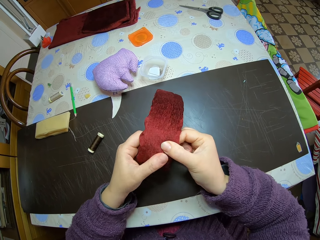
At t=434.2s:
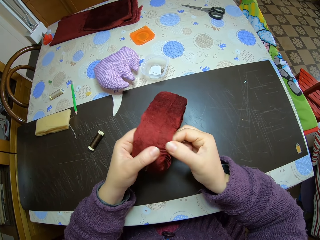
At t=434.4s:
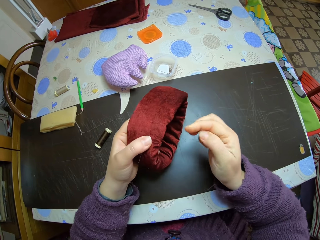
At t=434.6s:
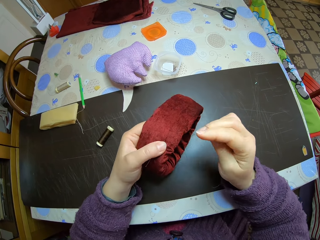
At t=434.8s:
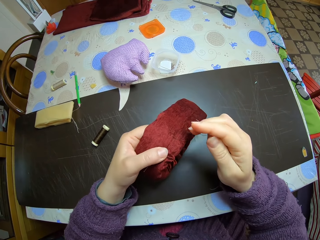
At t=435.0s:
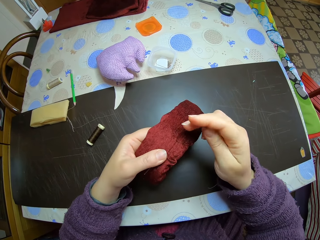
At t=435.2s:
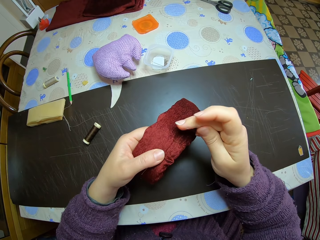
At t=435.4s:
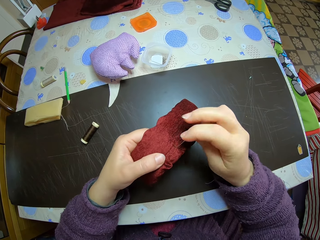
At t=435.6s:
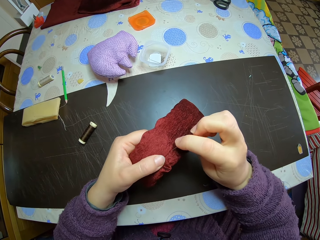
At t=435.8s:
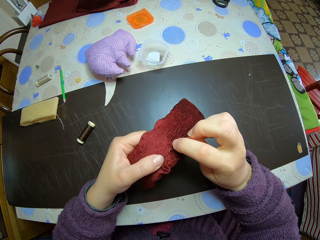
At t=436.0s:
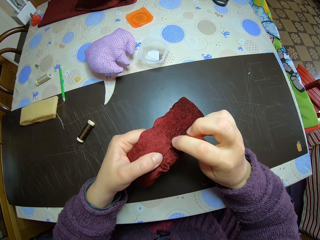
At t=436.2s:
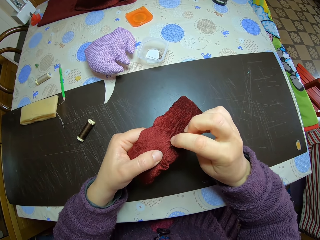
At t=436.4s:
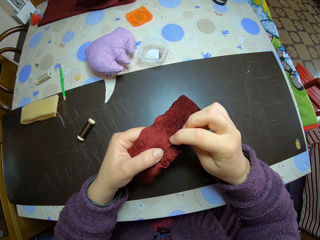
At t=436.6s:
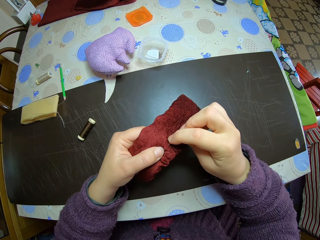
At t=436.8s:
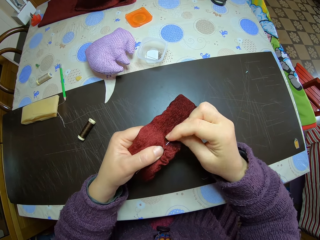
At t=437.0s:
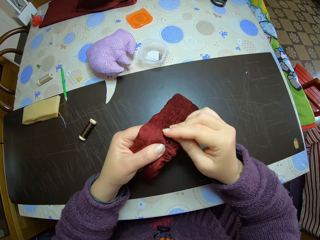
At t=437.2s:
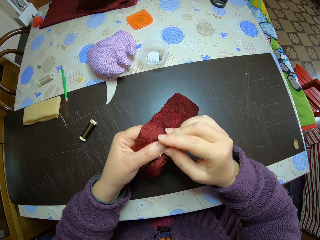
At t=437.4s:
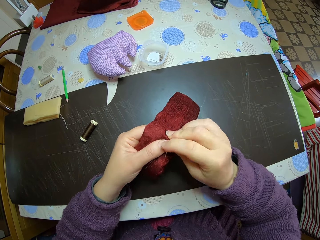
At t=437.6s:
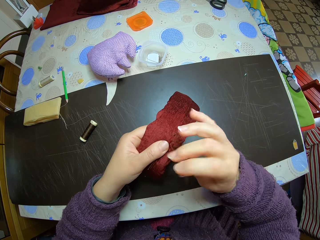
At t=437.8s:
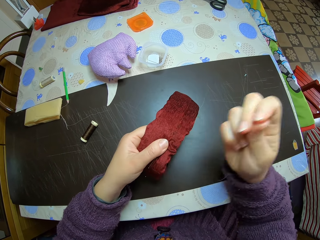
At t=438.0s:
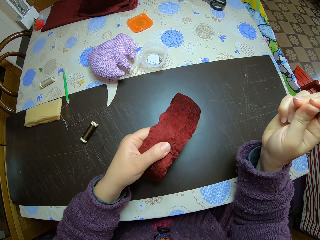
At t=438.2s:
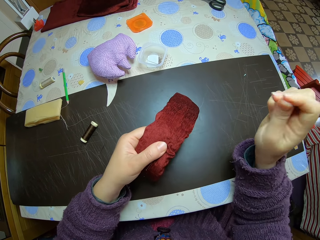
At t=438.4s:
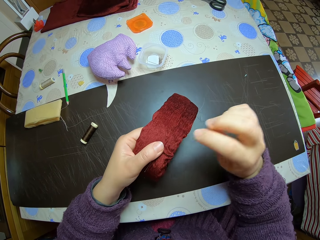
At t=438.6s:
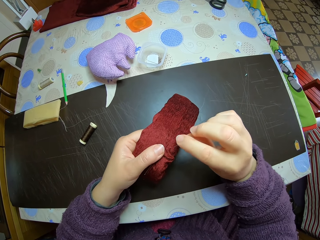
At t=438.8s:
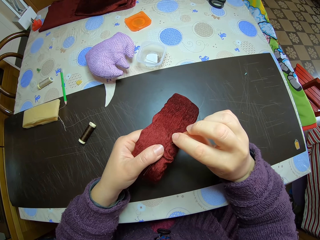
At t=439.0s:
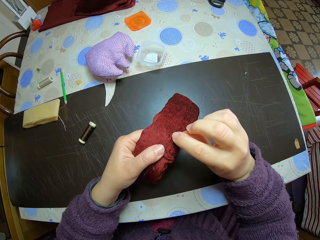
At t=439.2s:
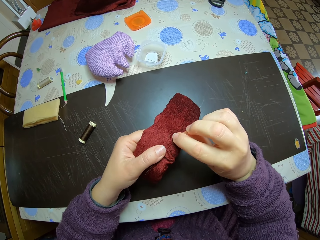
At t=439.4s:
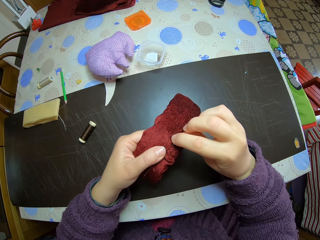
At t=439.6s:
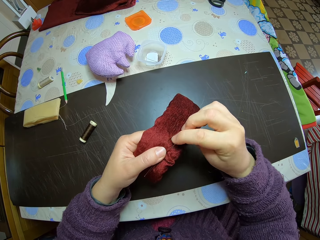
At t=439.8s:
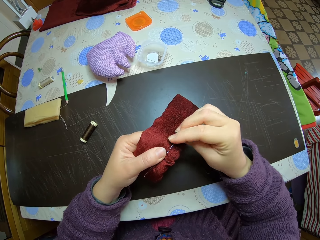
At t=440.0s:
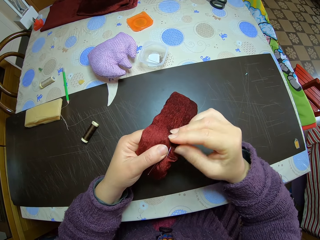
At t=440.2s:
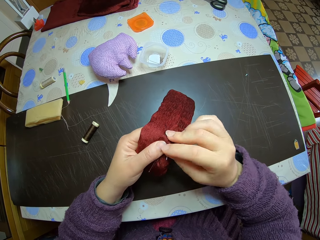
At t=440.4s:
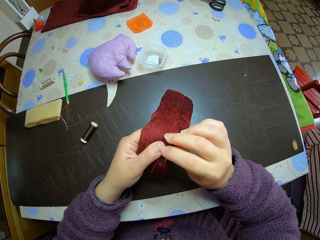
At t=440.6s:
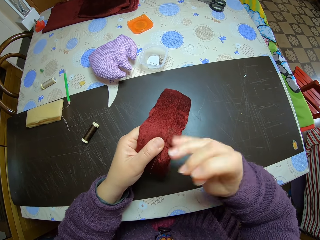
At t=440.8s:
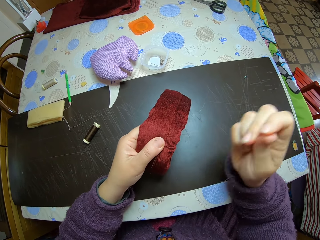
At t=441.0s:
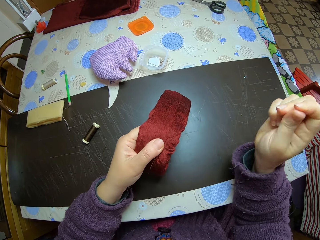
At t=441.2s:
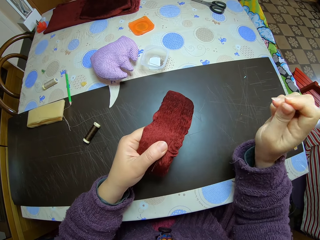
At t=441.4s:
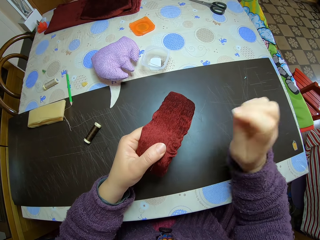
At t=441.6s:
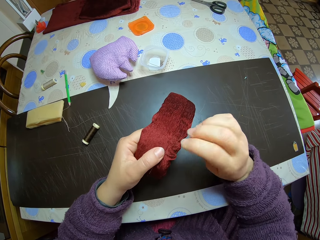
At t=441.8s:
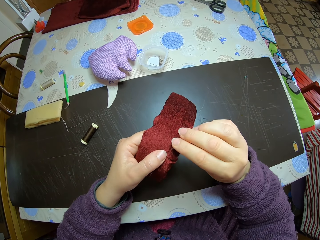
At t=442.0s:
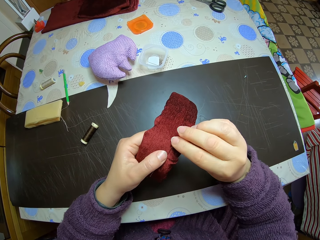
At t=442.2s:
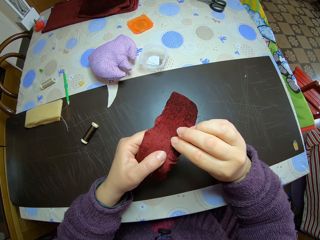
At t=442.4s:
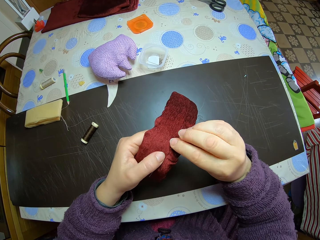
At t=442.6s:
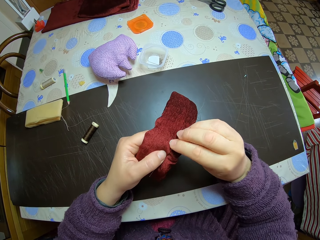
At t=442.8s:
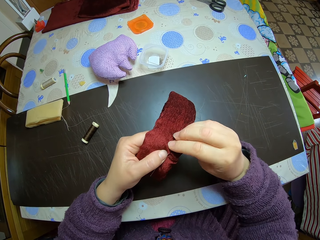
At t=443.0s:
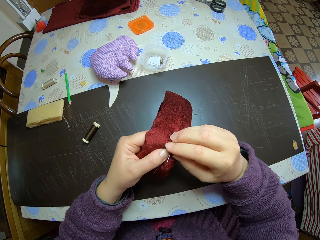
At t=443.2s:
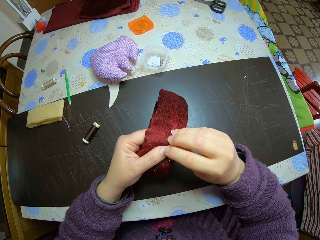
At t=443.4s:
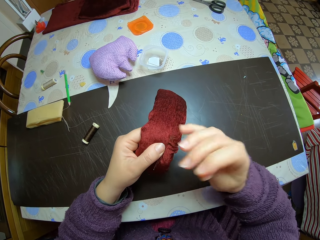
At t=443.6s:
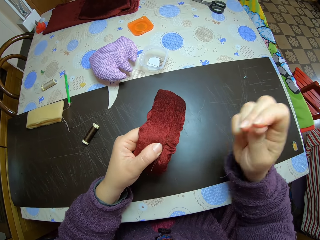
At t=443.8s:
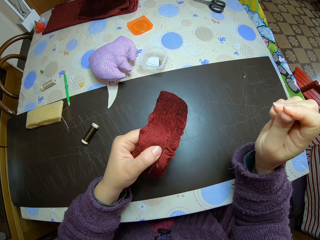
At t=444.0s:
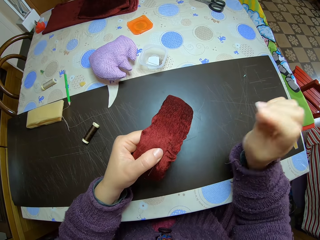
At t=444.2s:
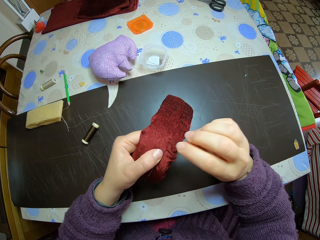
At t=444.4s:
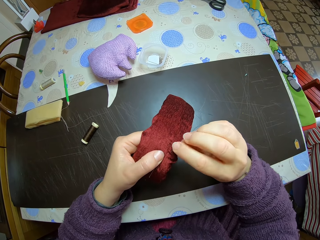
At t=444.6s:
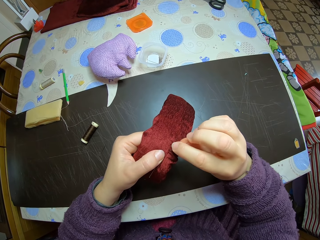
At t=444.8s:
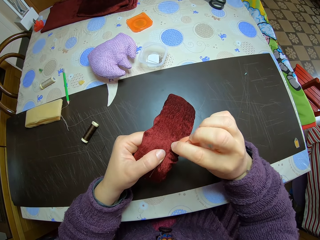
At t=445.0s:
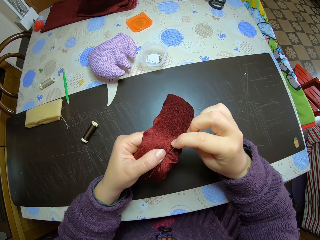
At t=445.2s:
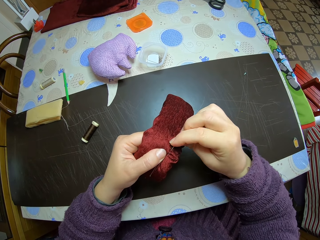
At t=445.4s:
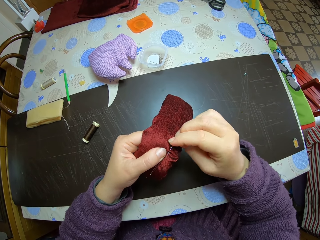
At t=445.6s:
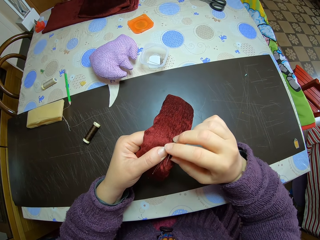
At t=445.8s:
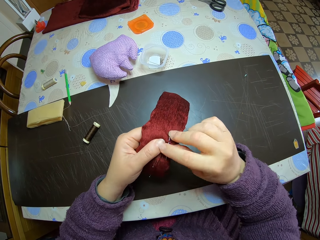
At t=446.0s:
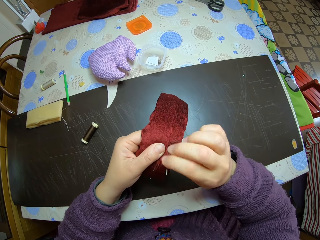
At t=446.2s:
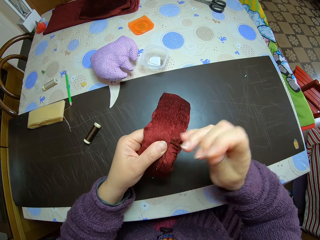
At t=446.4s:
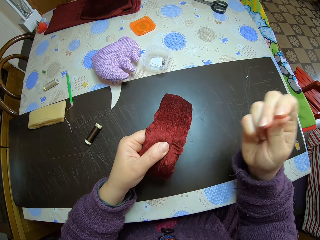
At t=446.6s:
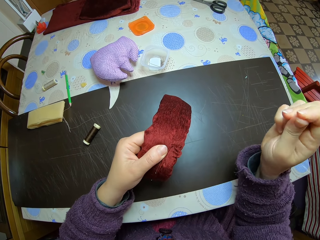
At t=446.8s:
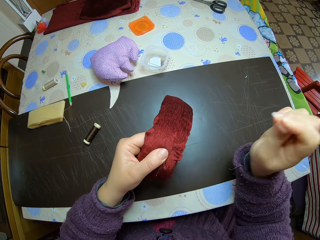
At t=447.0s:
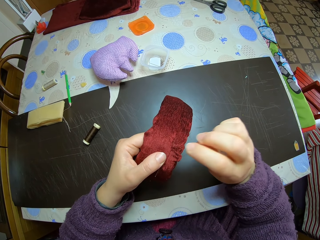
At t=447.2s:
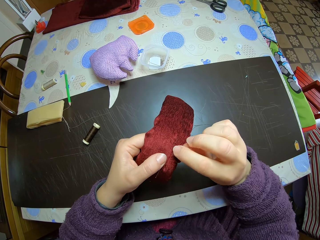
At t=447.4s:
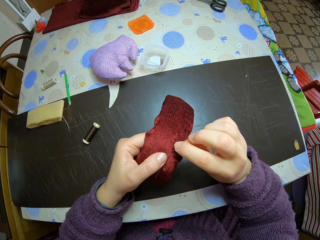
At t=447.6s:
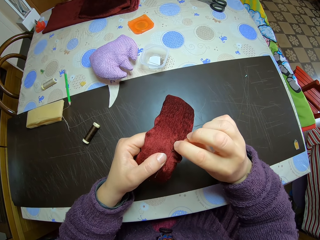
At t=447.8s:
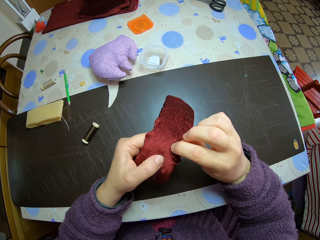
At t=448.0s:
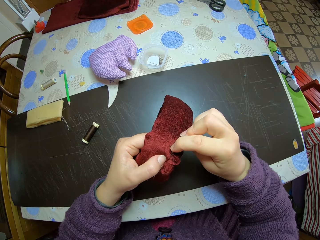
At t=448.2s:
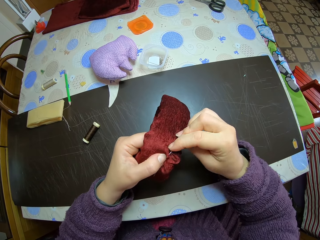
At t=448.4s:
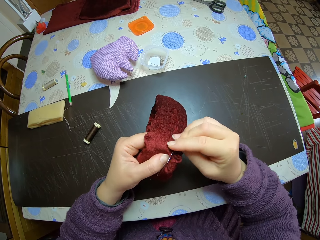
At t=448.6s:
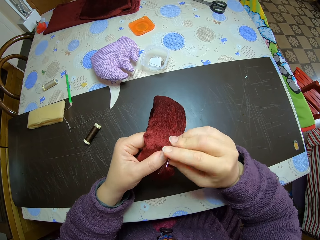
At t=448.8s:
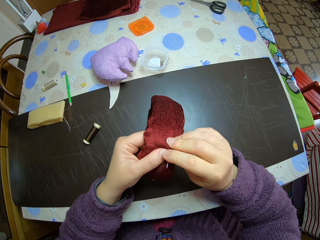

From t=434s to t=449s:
The camera wearer sews the material with a needle with her right hand. She pulls out the needle from the material with her right hand. She sews the material with her right hand. She pulls out the needle from the material with her right hand. She sews the material with her right hand. She pulls out the needle from the material with her right hand. She sews the material with her right hand. She pulls out the needle from the material with her right hand. She sews the material with her right hand.

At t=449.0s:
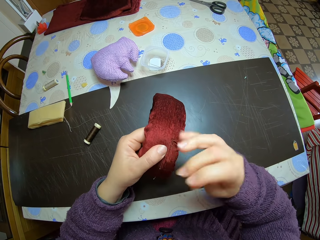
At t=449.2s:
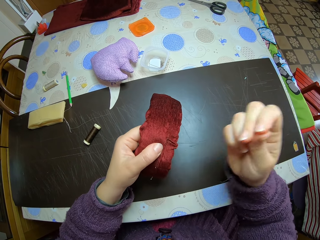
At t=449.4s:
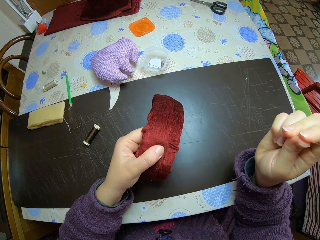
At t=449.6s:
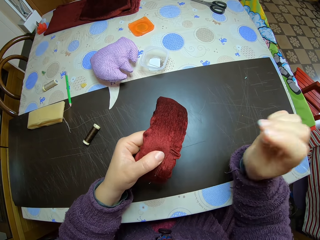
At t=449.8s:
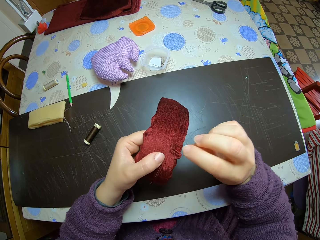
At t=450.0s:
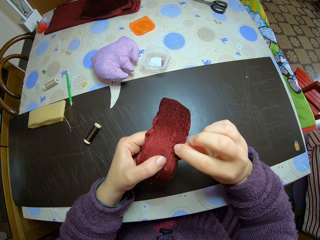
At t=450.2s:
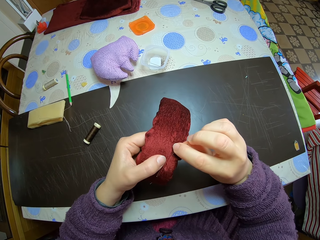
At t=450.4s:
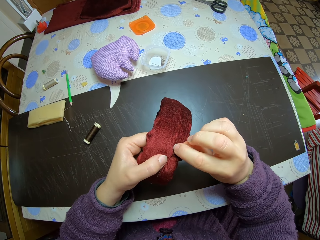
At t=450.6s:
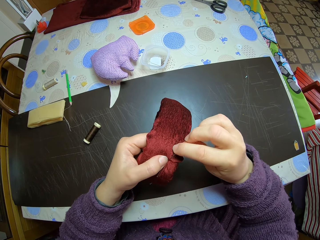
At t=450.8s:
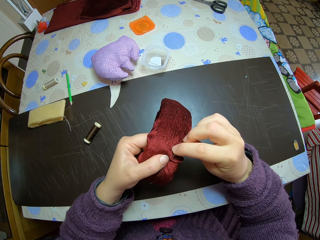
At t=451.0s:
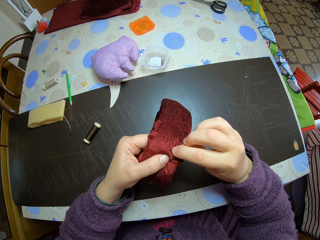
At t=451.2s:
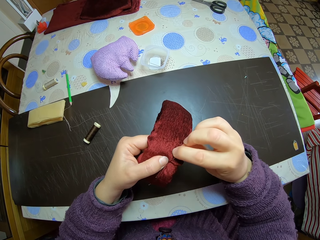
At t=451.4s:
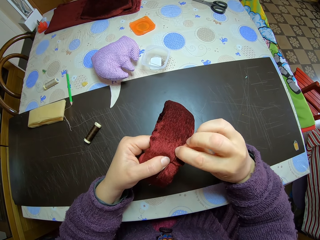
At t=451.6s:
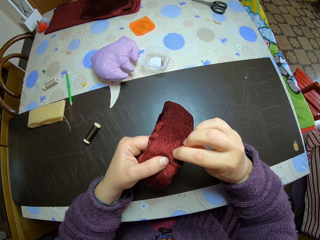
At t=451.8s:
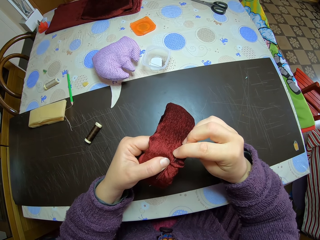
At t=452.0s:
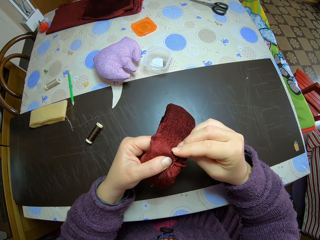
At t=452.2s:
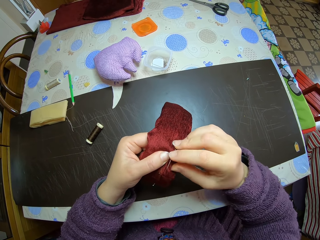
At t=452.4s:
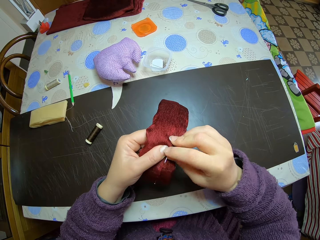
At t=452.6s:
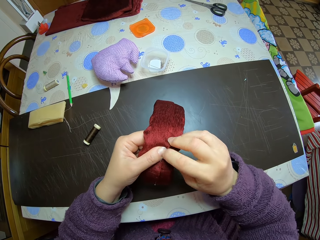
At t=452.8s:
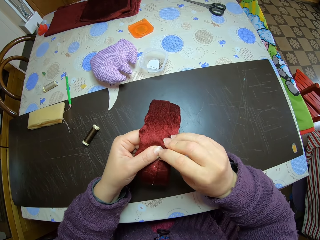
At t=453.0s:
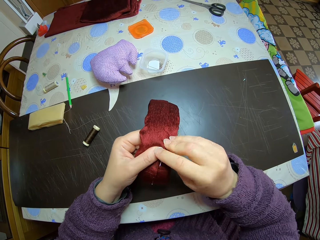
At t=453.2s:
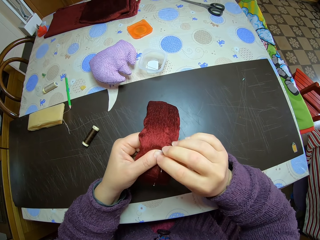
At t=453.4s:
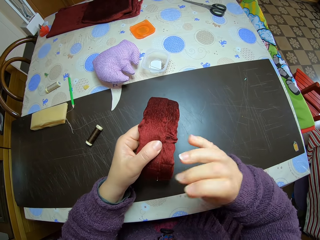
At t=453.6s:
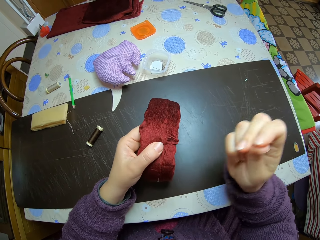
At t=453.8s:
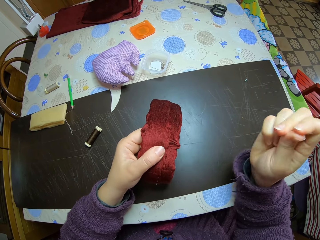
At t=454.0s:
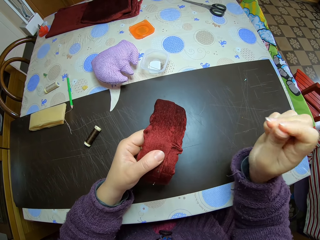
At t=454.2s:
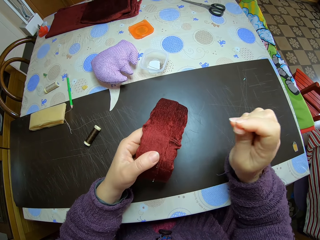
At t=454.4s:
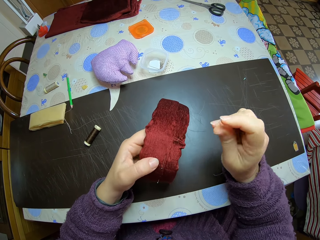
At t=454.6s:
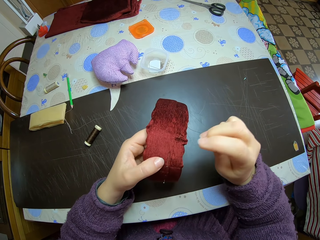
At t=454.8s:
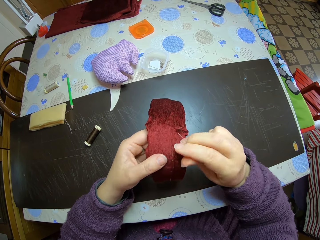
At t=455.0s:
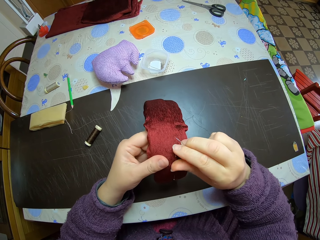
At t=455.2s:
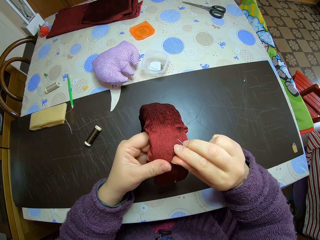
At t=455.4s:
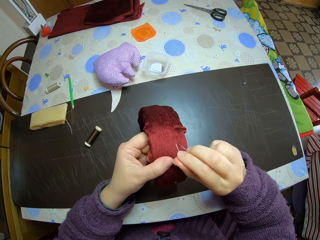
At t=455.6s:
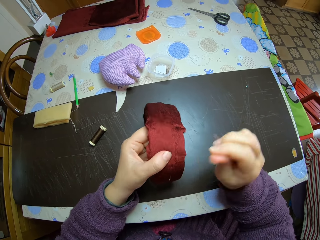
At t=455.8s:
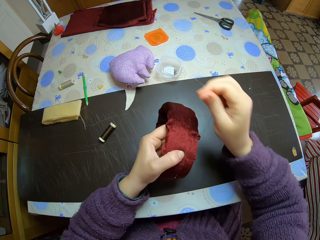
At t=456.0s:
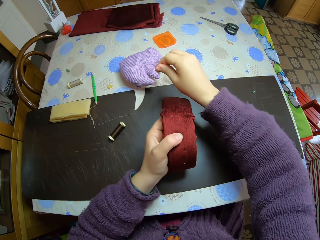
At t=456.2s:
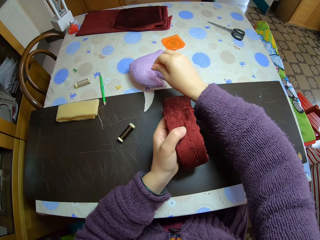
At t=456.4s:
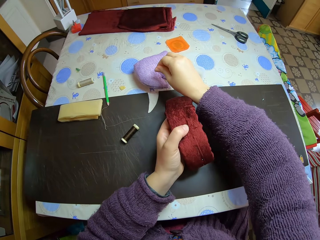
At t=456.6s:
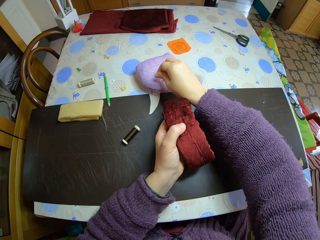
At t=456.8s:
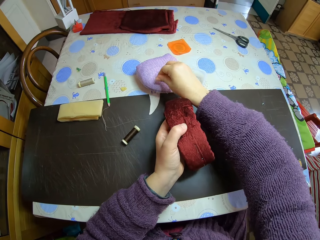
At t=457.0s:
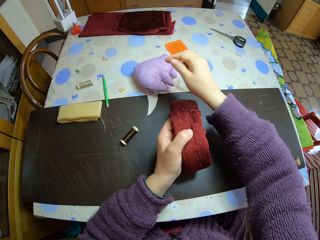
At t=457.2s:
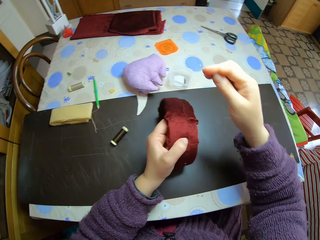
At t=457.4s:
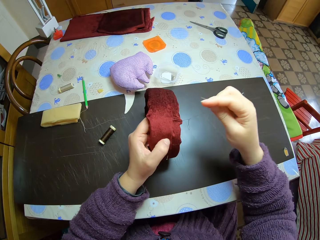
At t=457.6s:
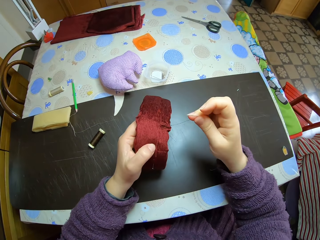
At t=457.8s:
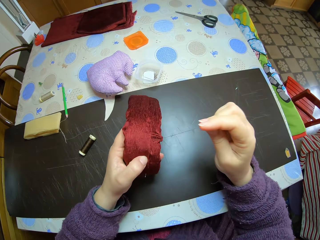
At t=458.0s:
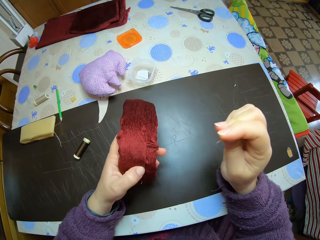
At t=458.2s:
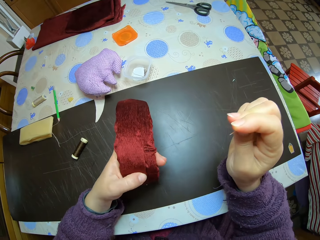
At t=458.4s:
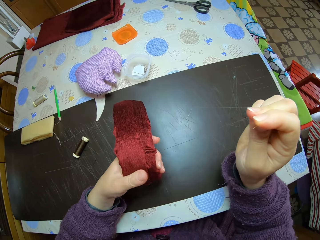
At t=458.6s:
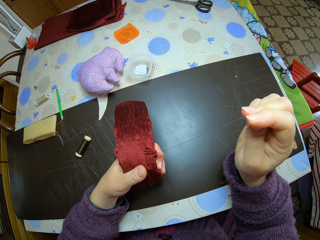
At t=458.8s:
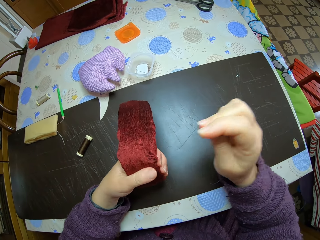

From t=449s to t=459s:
The camera wearer pulls out the needle from the material with her right hand. She sews the material with her right hand. She pulls out the needle from the material with her right hand. She pulls out the needle again. She drops the needle in a needle box on the table with her right hand.
